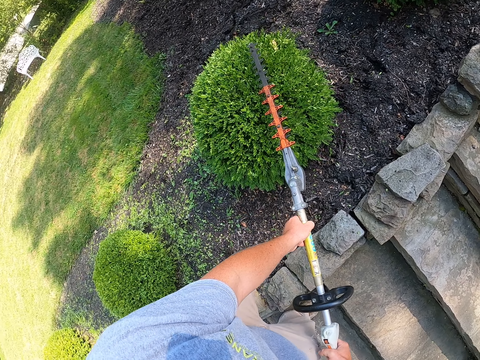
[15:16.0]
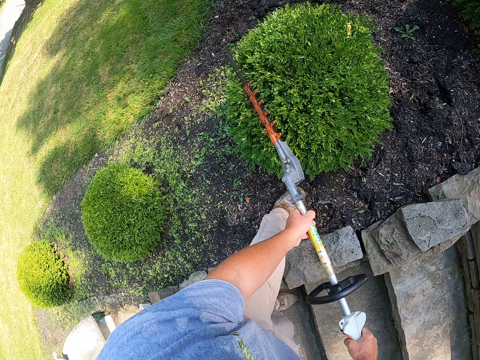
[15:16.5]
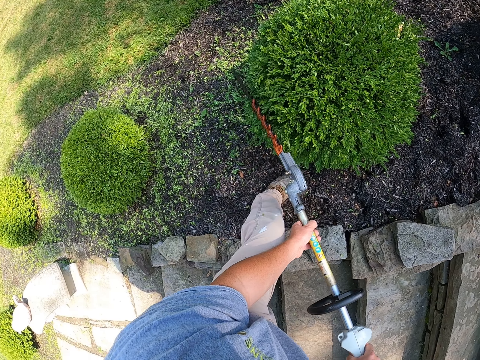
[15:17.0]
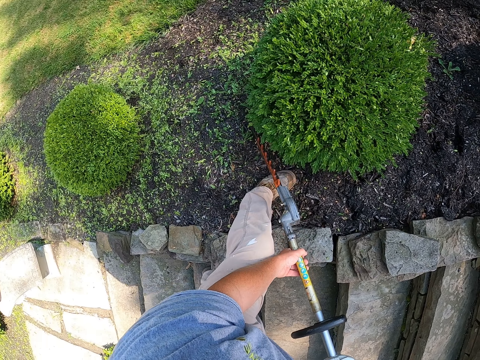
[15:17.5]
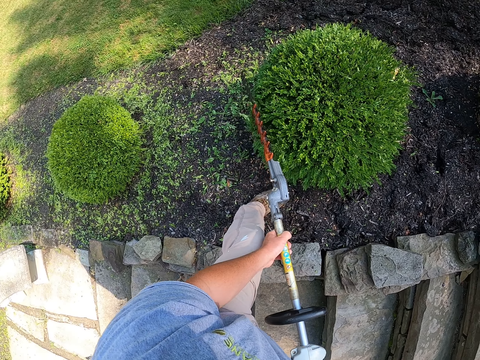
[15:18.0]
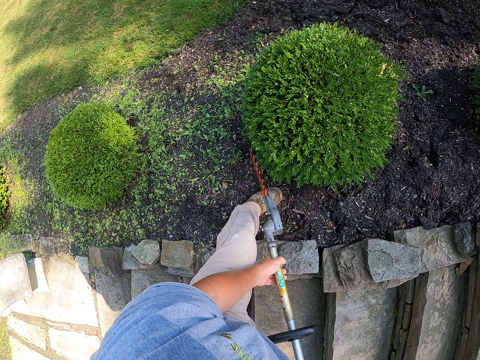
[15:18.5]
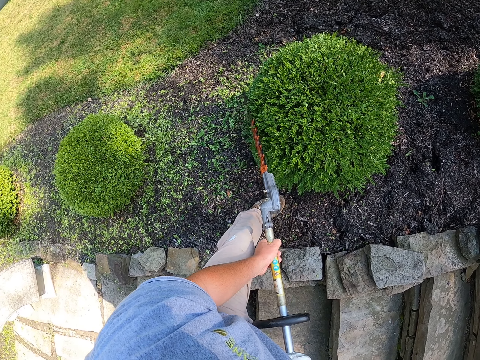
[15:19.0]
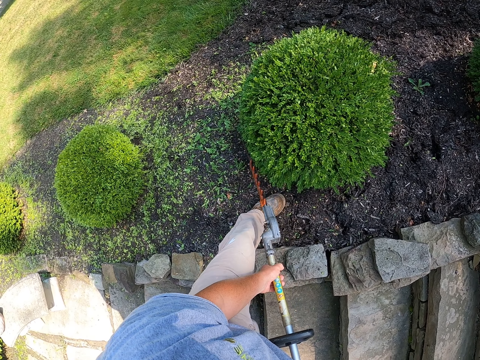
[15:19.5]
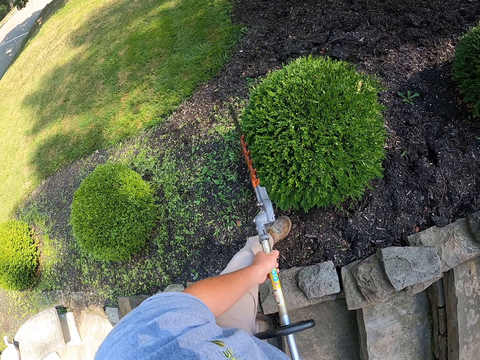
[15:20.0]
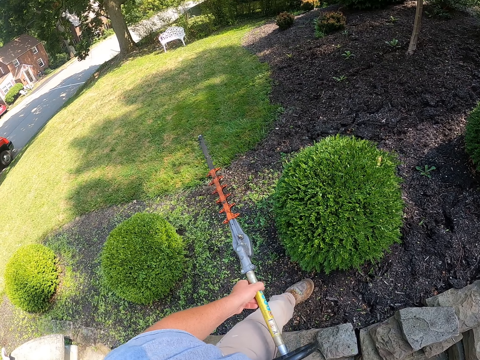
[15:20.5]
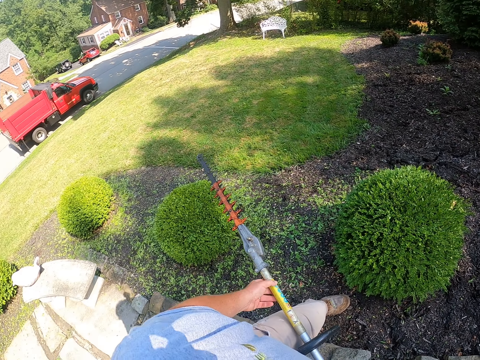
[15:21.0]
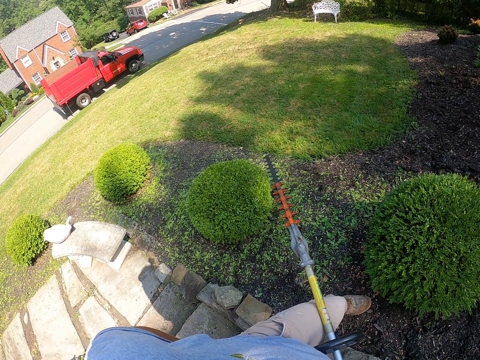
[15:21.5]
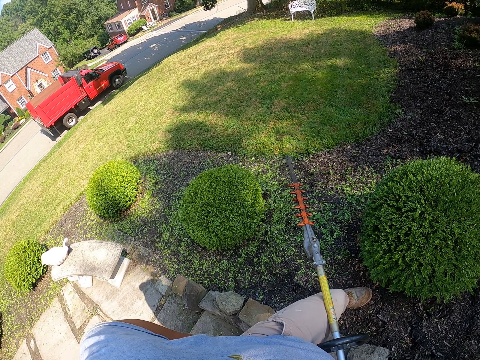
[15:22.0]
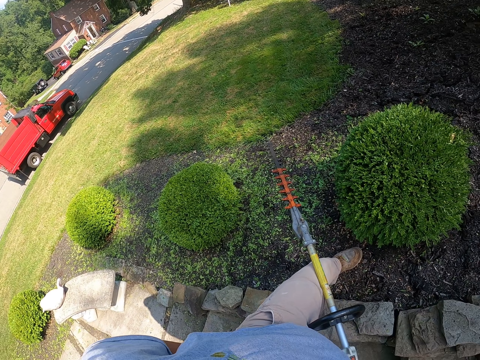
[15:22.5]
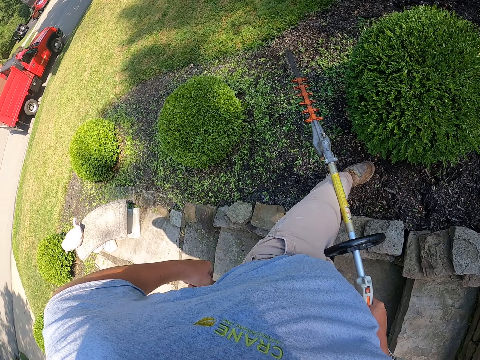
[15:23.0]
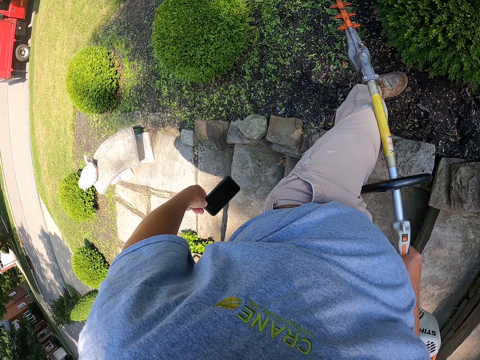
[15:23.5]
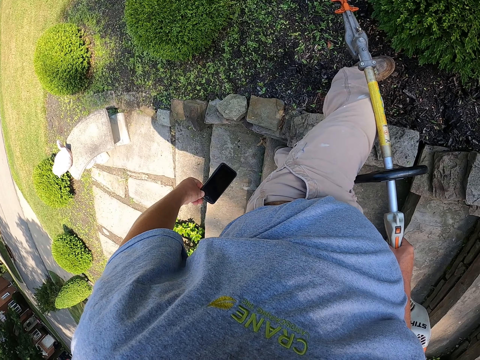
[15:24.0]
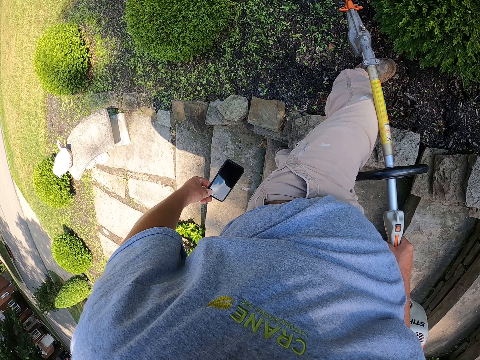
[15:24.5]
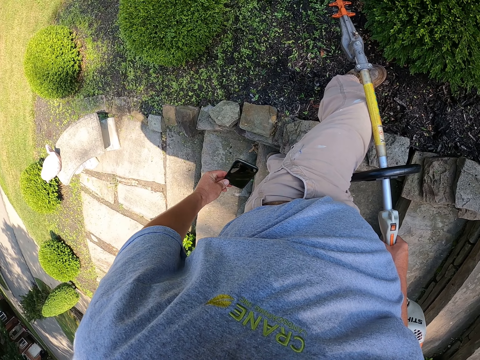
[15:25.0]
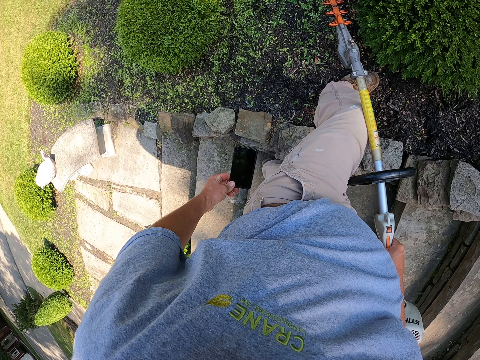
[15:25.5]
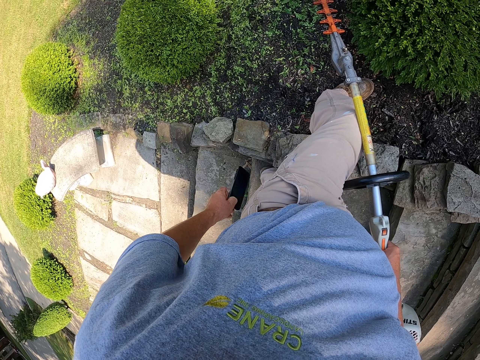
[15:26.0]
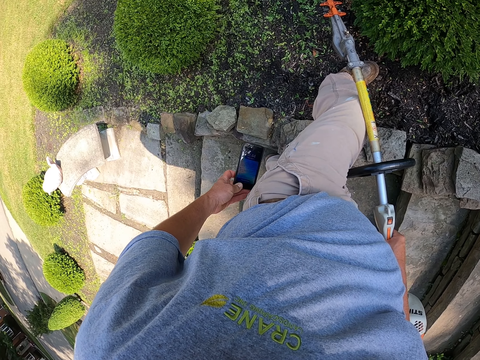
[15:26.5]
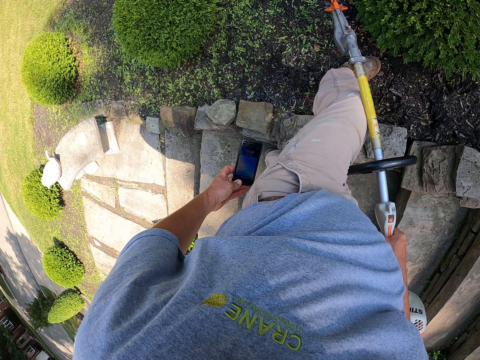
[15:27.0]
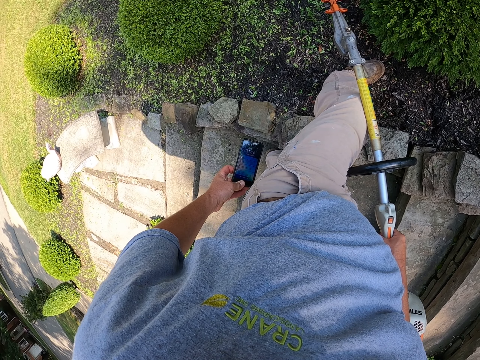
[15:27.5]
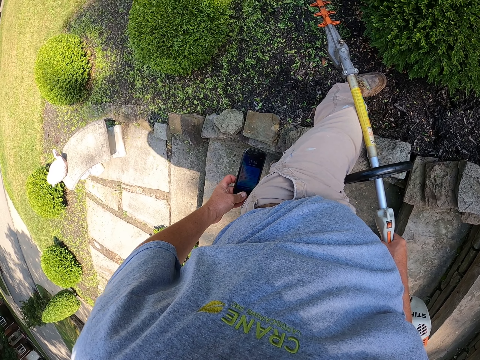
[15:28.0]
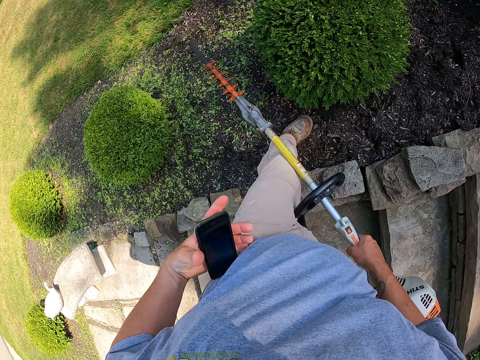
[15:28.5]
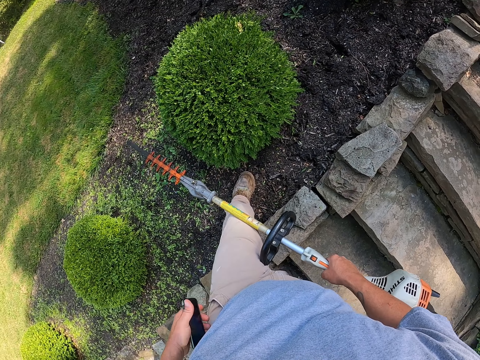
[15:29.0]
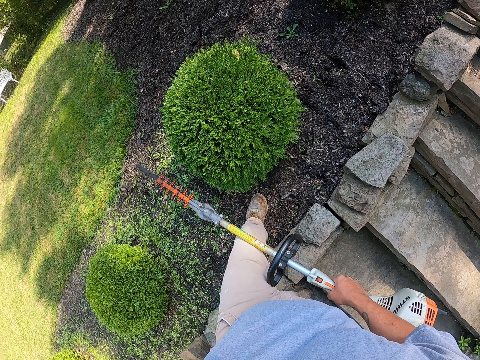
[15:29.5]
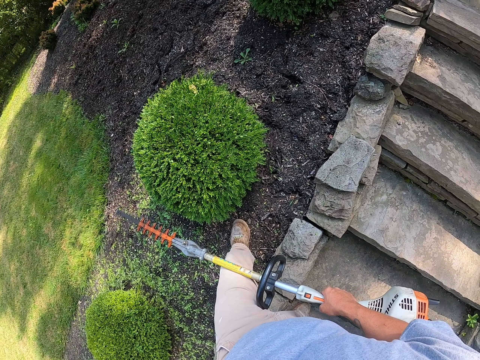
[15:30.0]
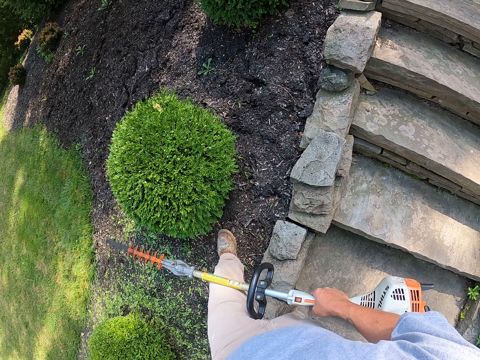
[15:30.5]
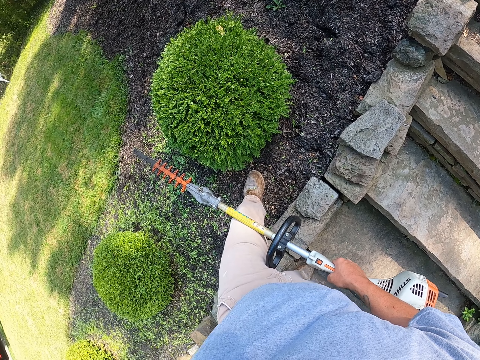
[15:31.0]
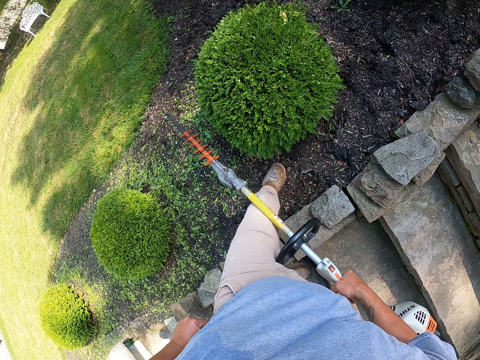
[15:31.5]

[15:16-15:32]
The camera wearer takes out his phone from his pocket. He looks at his phone. He puts his phone in the pocket.

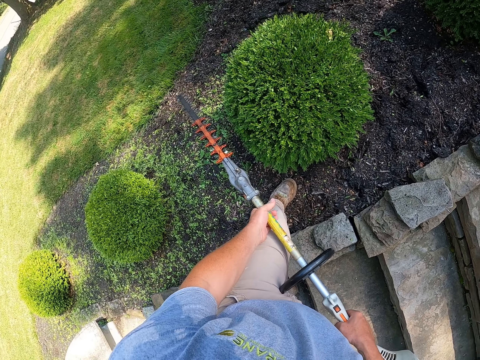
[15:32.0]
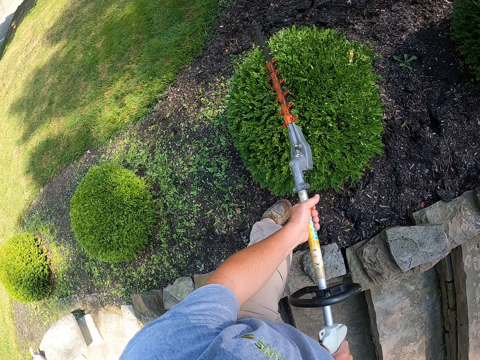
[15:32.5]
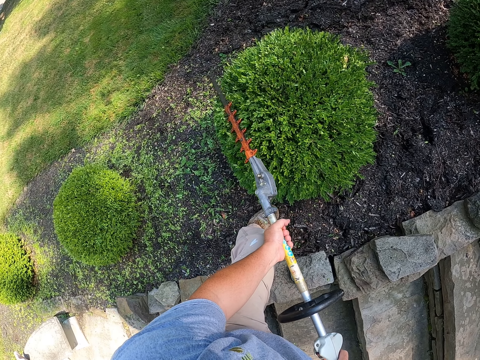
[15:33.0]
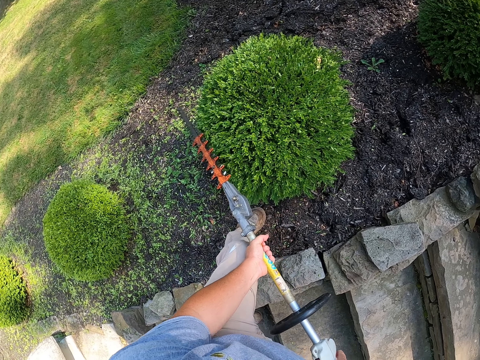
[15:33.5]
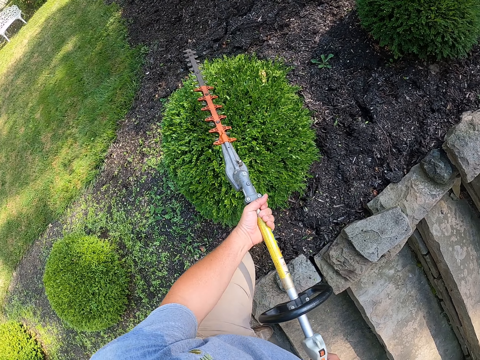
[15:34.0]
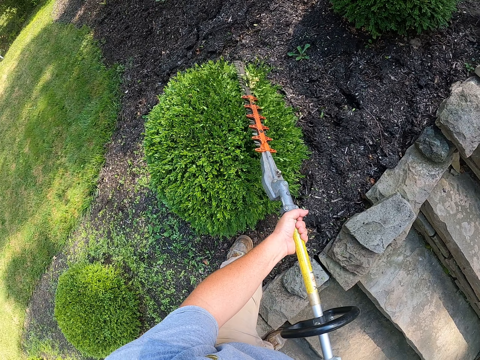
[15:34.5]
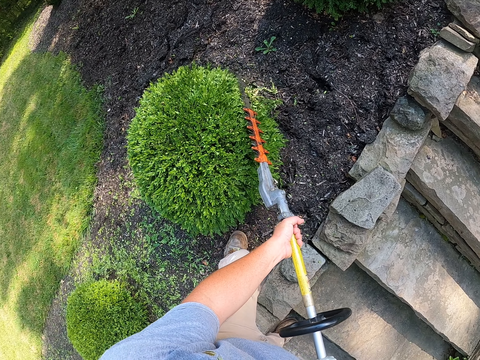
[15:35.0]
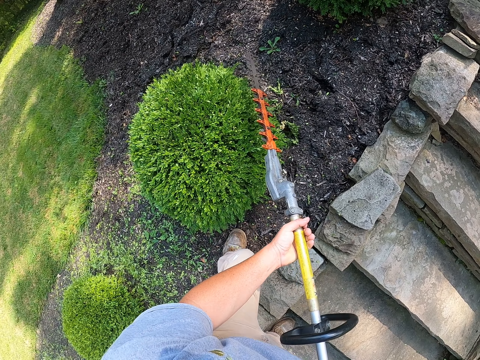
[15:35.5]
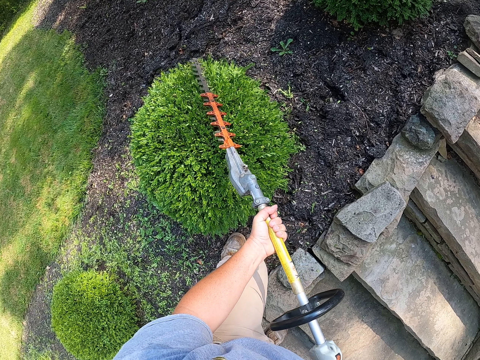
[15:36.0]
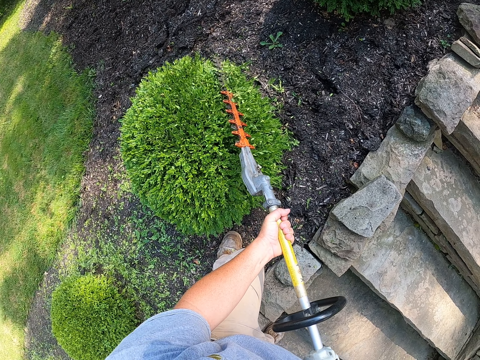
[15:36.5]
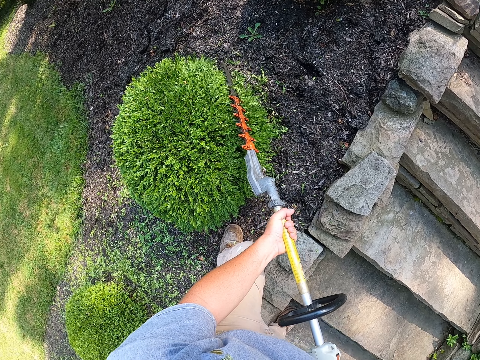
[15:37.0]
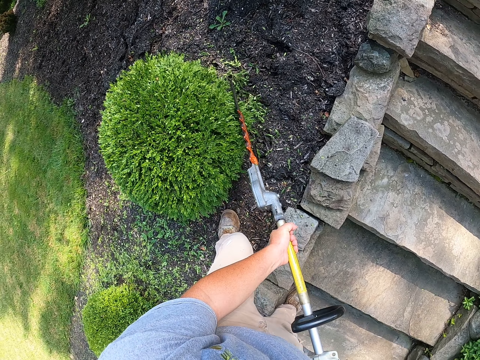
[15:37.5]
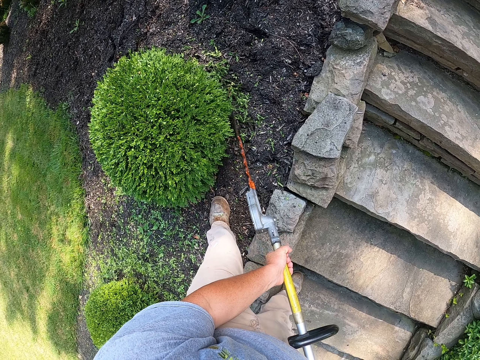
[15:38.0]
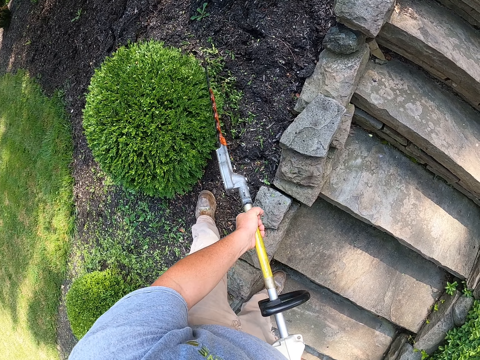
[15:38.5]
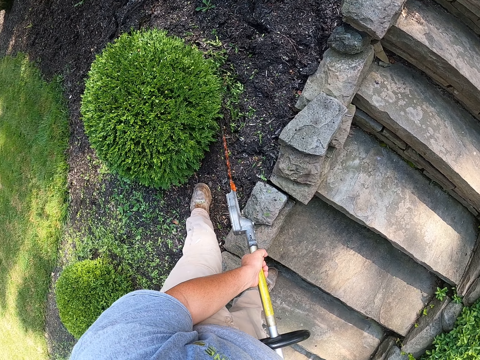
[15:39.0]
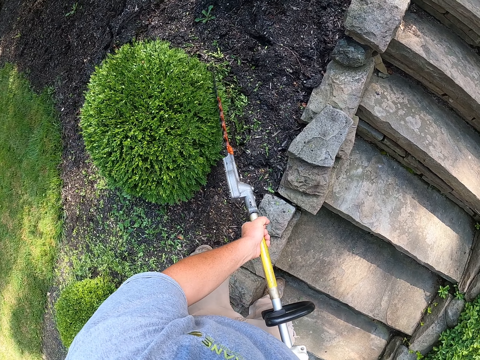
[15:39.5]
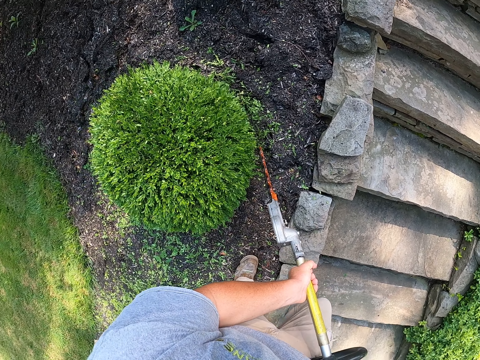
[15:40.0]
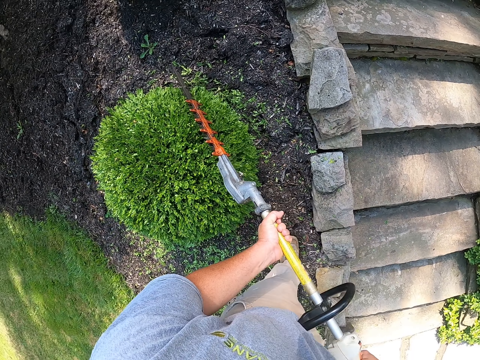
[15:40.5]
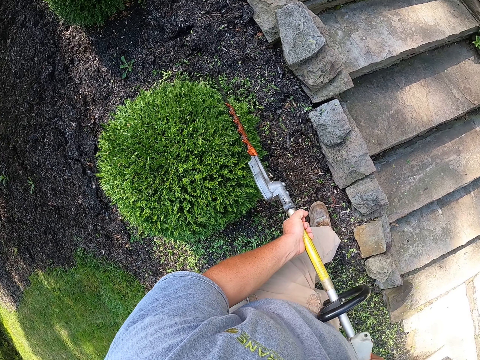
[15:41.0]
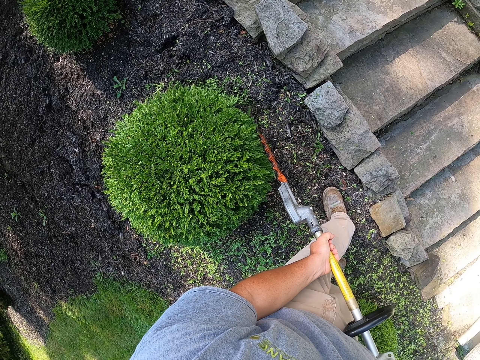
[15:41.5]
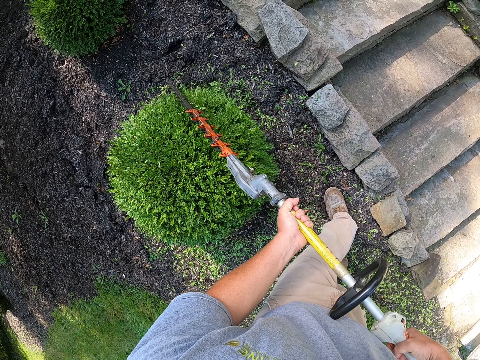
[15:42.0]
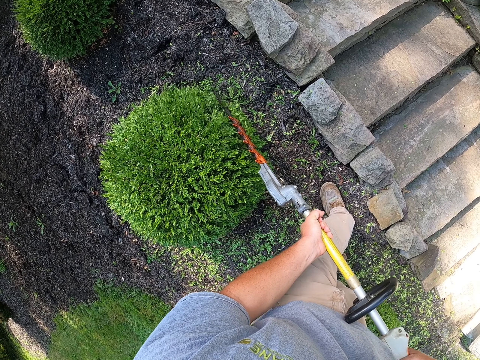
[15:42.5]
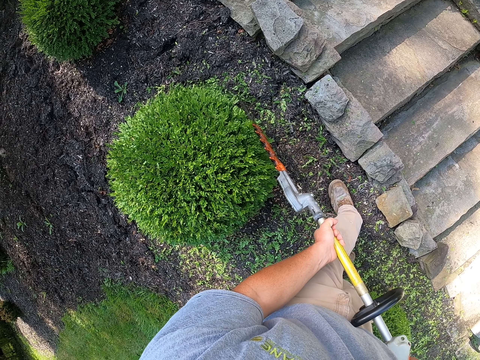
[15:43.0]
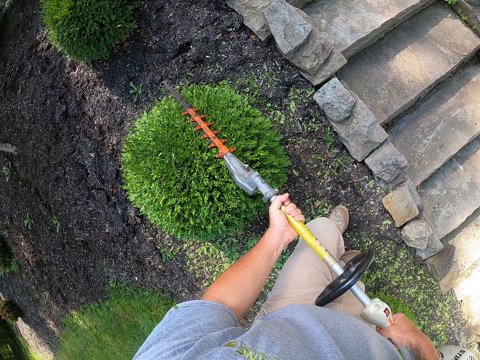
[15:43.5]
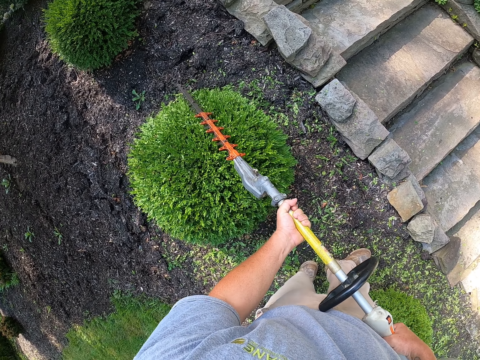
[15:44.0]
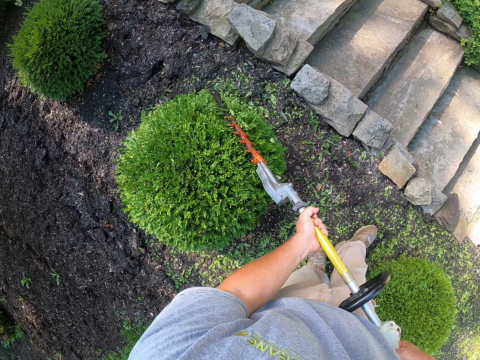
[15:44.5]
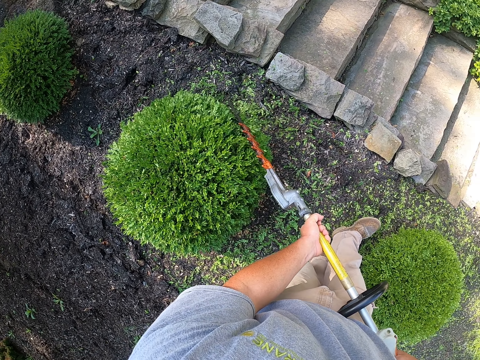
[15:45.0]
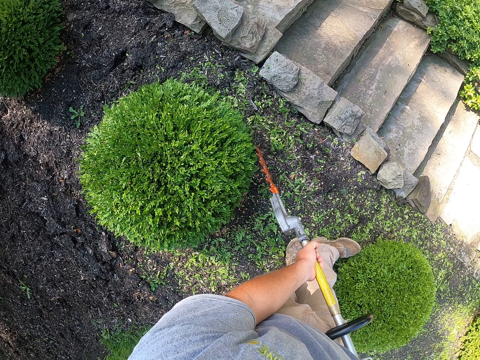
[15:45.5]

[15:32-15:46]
The camera wearer trims the hedge plant with the hedge trimmer.
